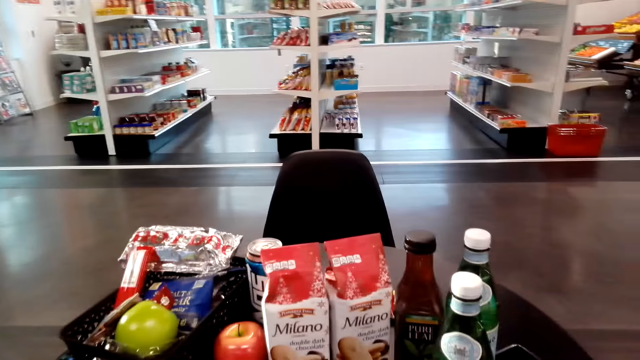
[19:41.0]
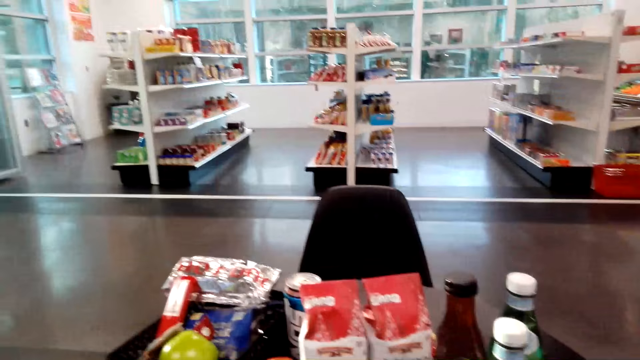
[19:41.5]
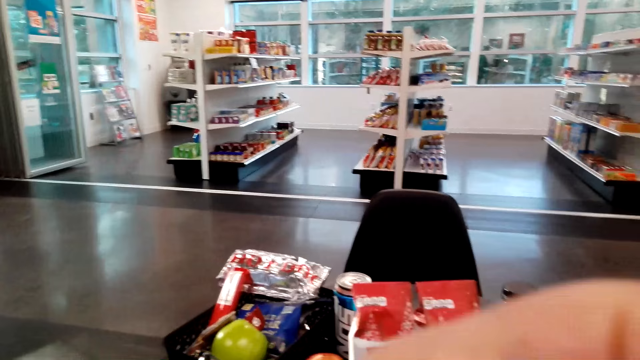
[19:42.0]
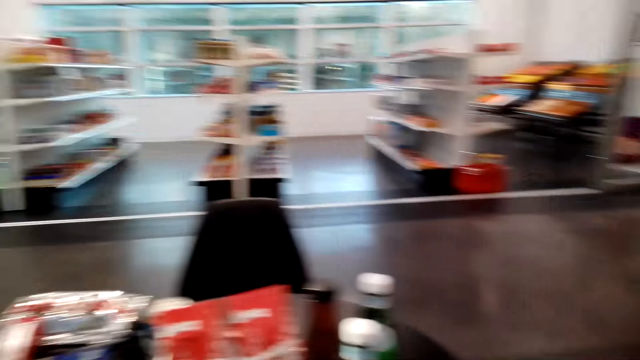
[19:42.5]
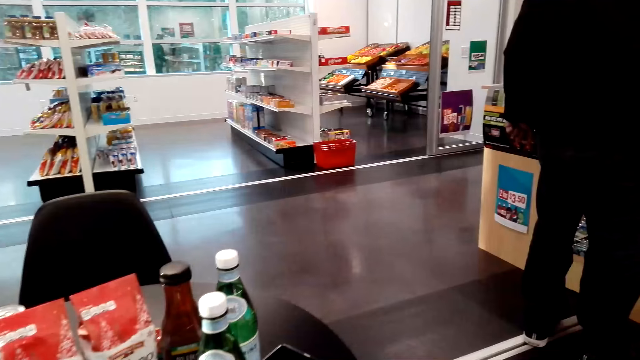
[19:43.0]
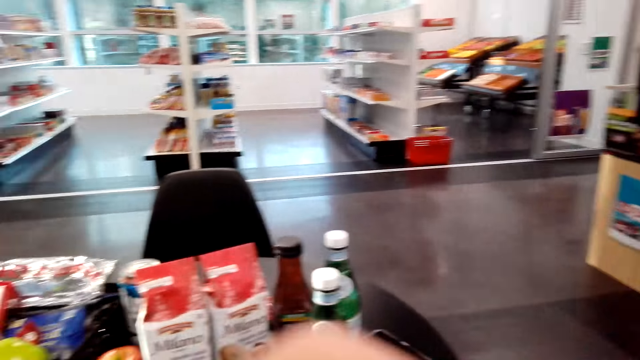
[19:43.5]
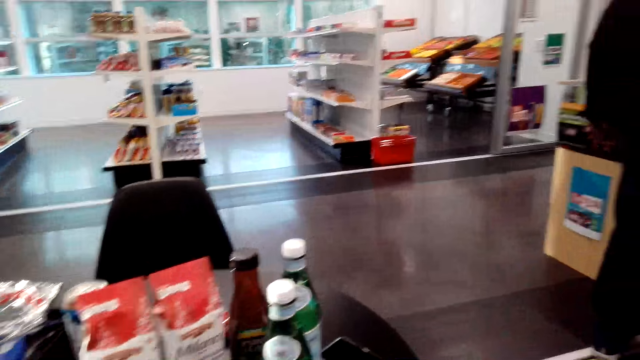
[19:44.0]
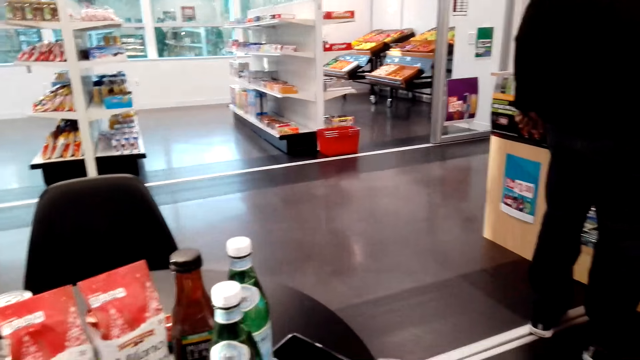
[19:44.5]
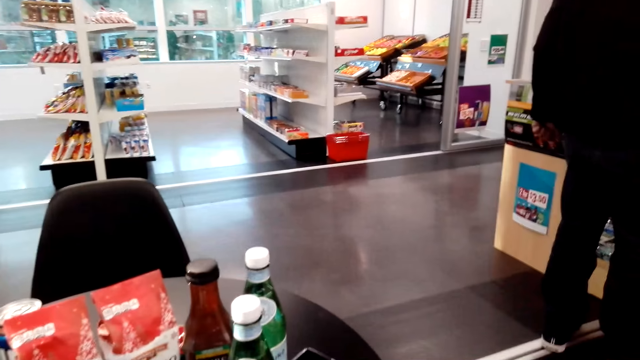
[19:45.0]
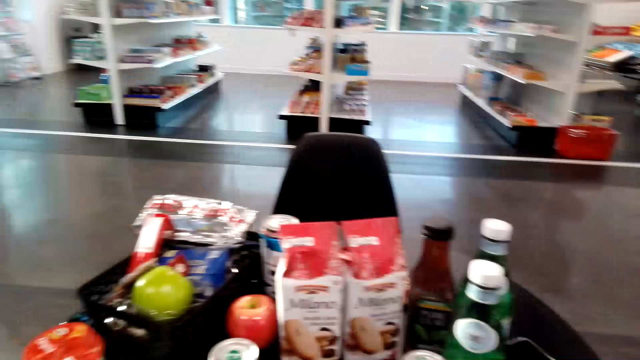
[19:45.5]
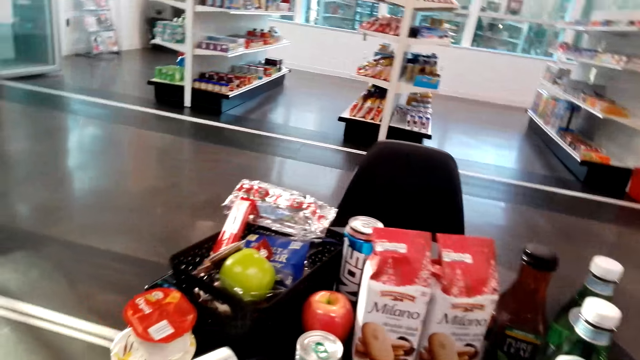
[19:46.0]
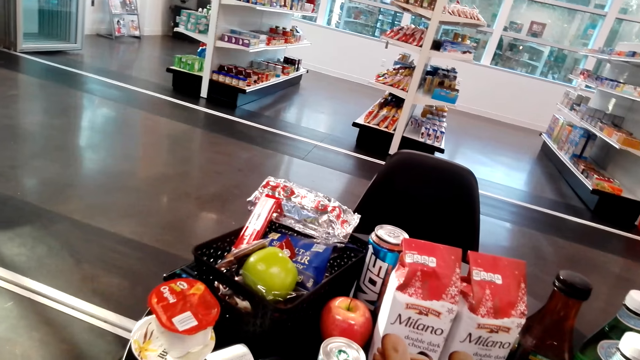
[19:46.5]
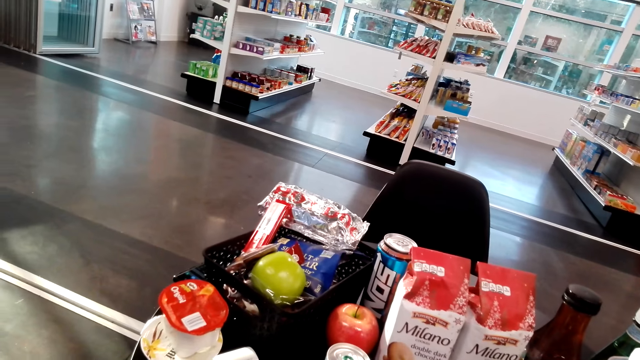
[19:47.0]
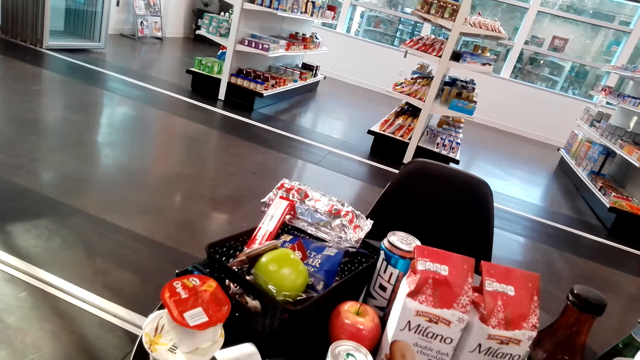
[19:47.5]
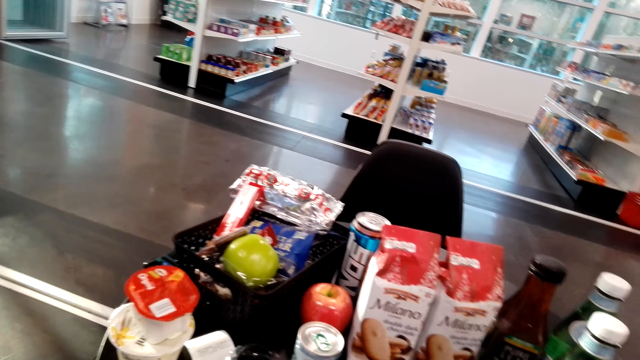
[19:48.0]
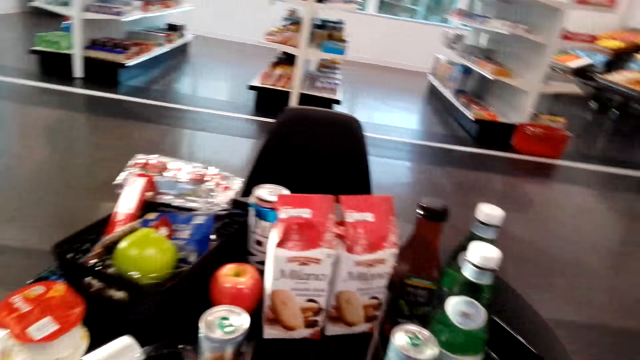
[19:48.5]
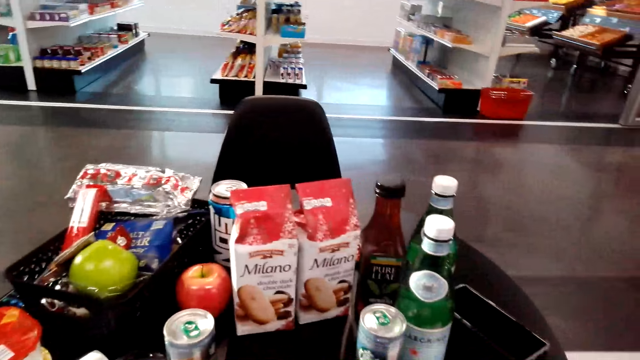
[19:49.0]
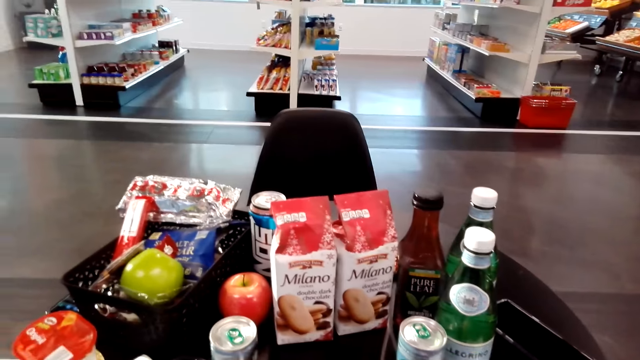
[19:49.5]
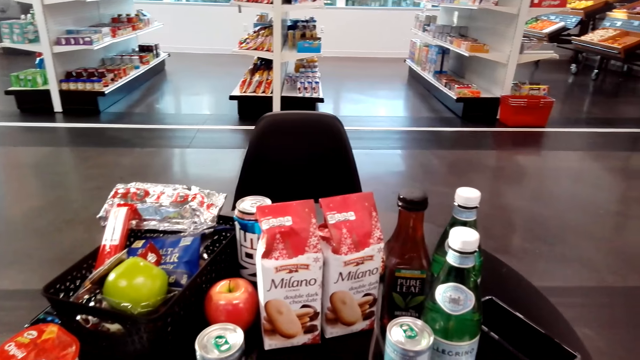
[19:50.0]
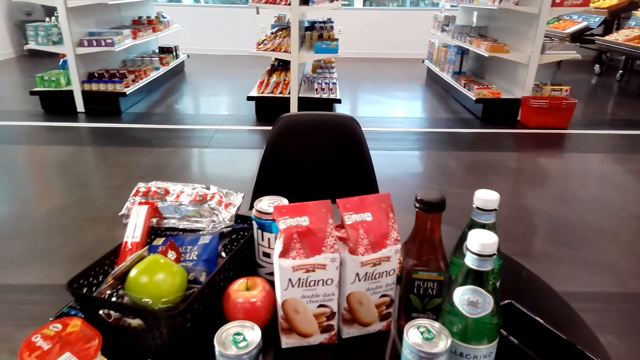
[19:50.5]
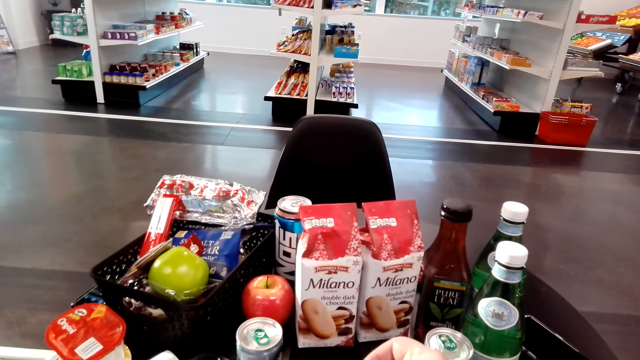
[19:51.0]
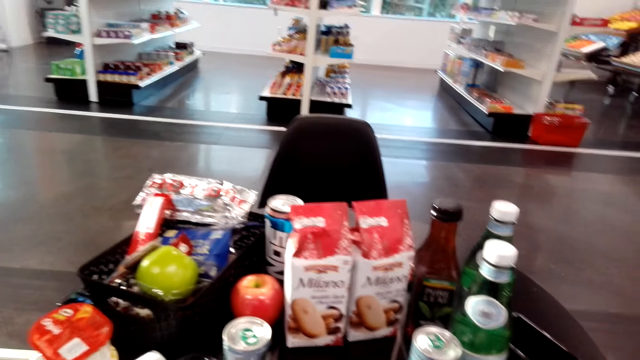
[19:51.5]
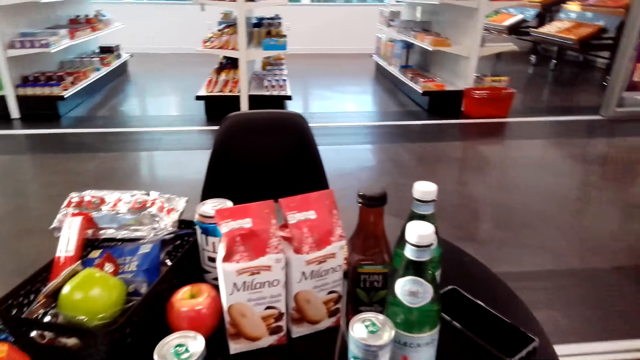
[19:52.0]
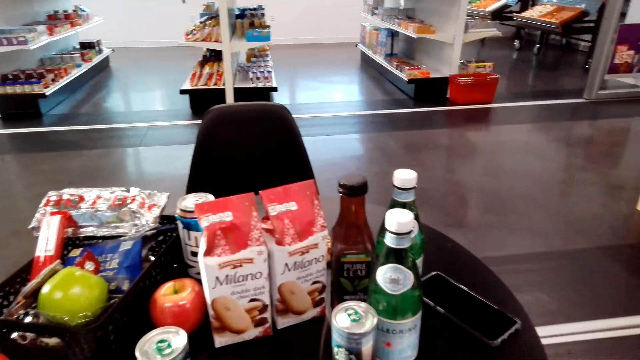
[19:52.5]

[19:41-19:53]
A man stands on the floor. The camera wearer sits on the chair on the floor.

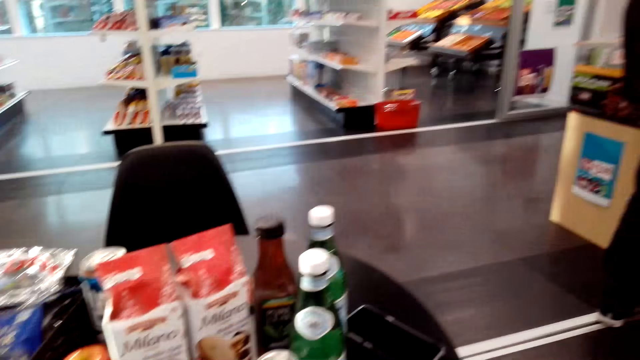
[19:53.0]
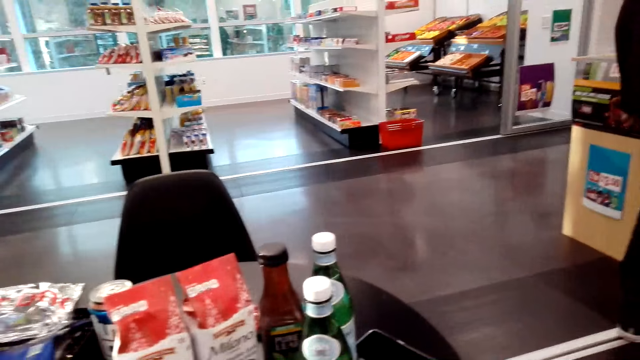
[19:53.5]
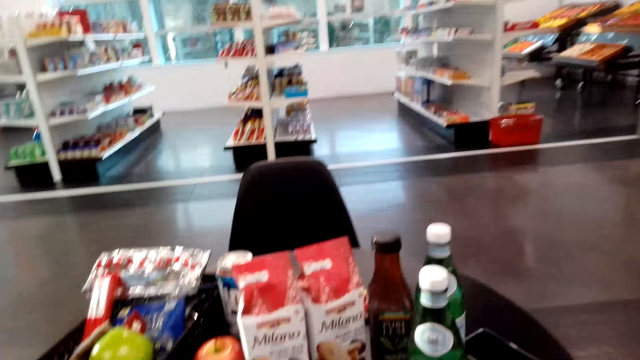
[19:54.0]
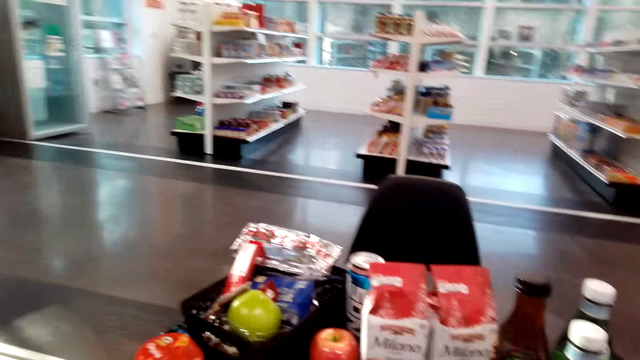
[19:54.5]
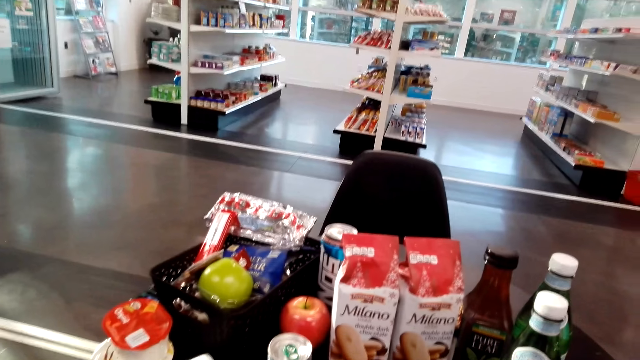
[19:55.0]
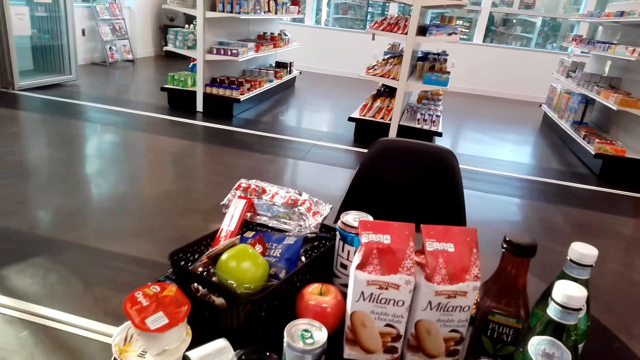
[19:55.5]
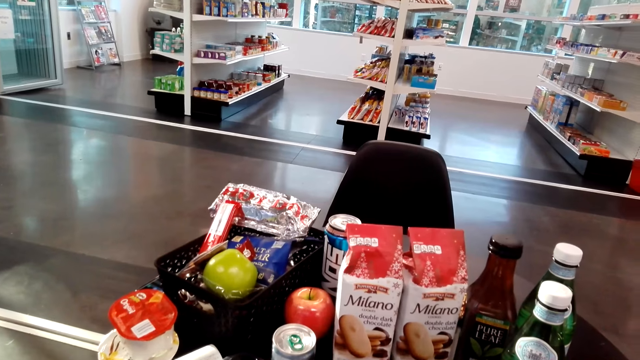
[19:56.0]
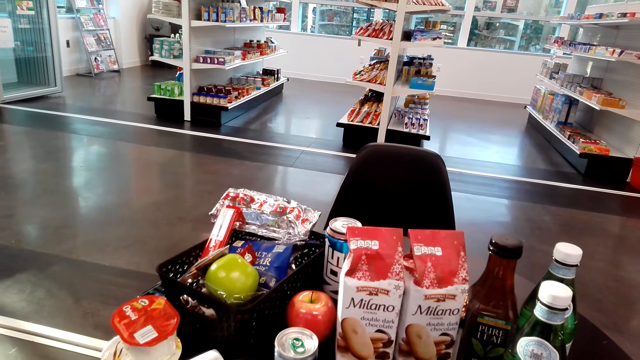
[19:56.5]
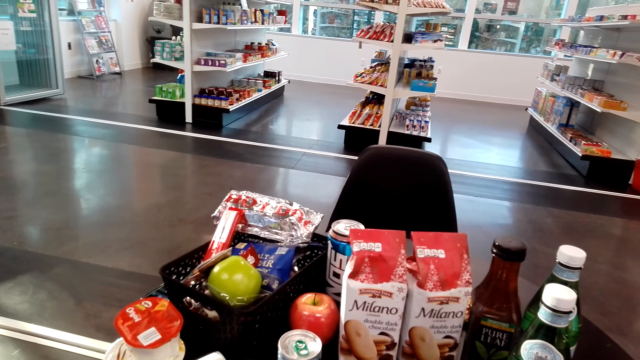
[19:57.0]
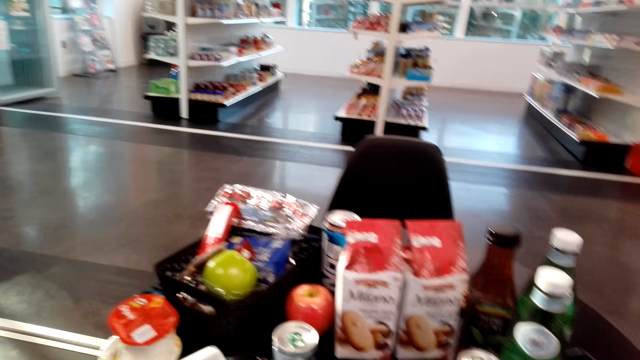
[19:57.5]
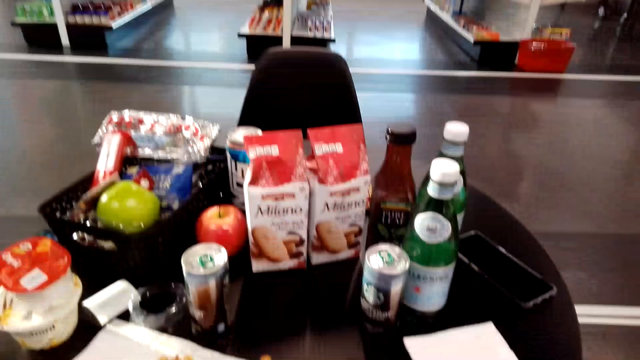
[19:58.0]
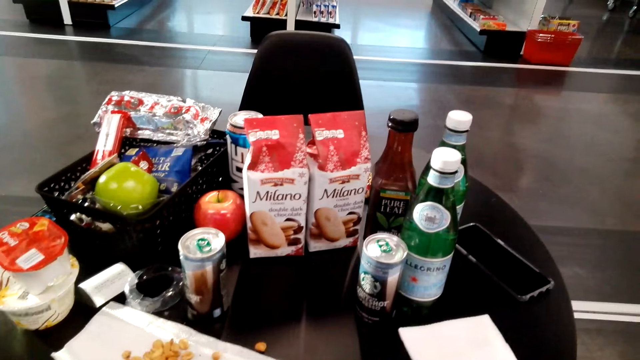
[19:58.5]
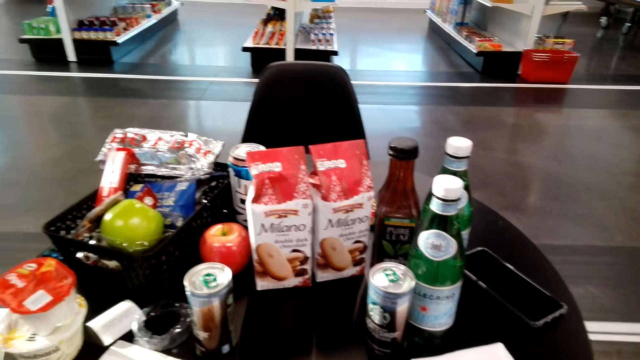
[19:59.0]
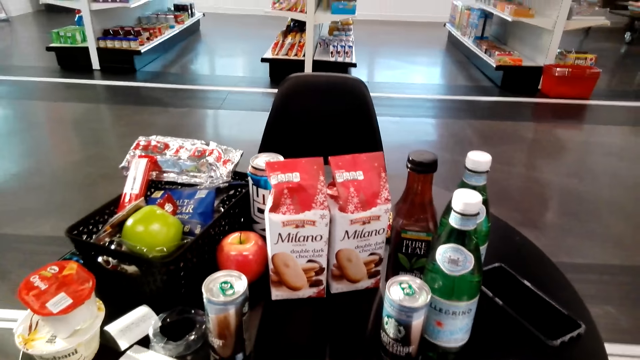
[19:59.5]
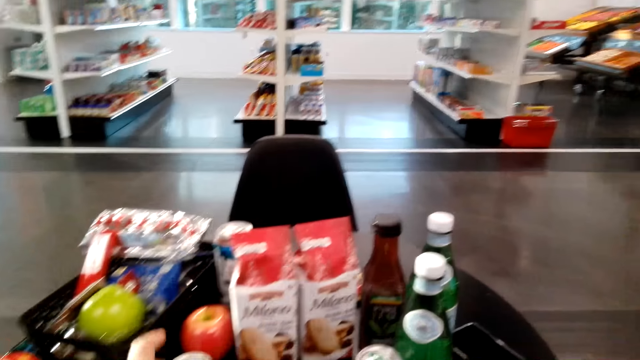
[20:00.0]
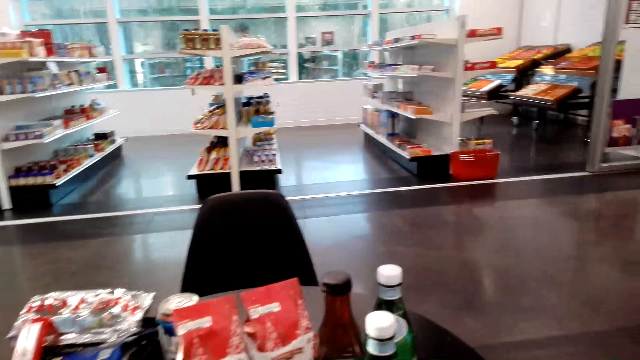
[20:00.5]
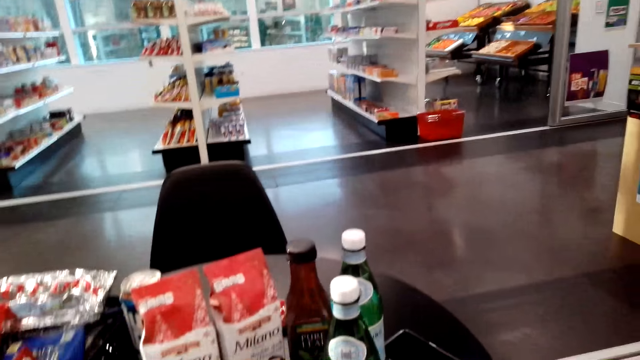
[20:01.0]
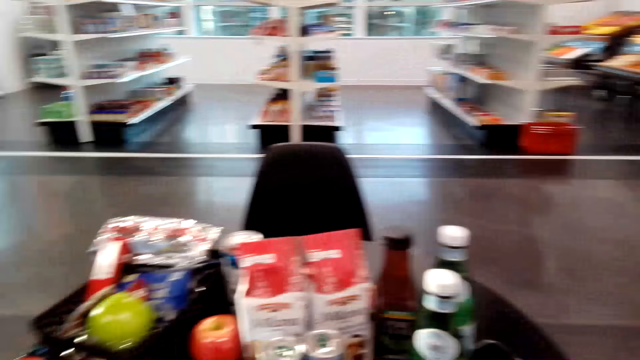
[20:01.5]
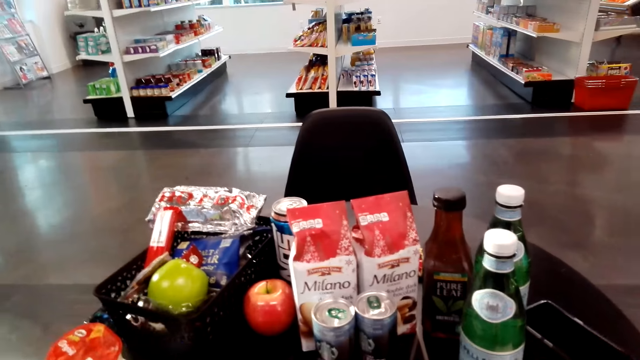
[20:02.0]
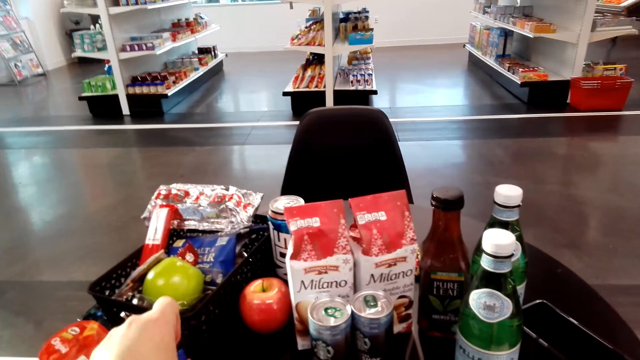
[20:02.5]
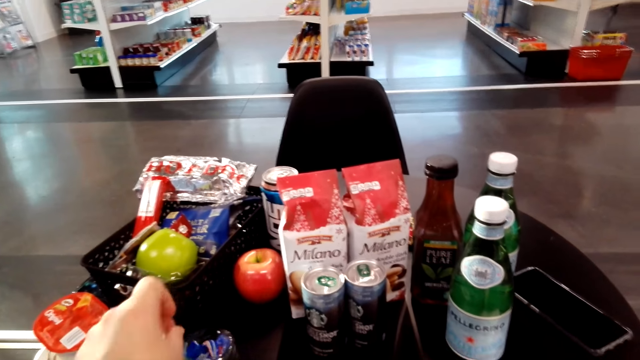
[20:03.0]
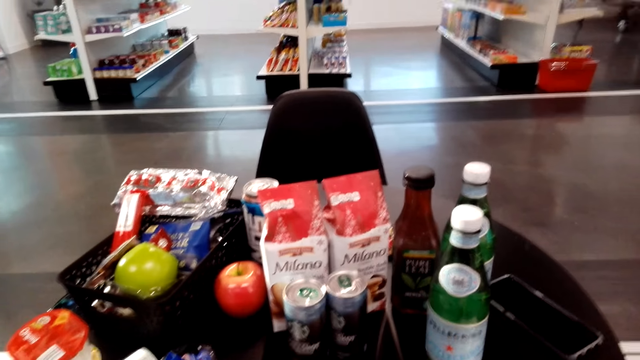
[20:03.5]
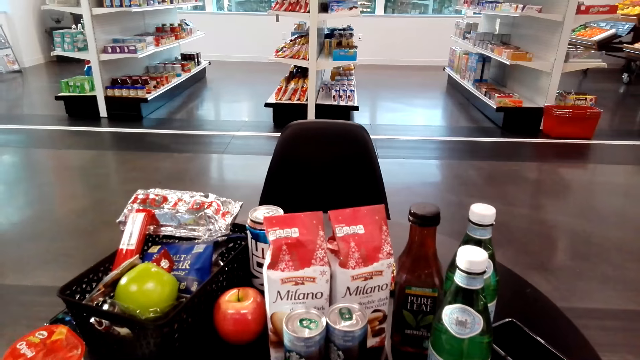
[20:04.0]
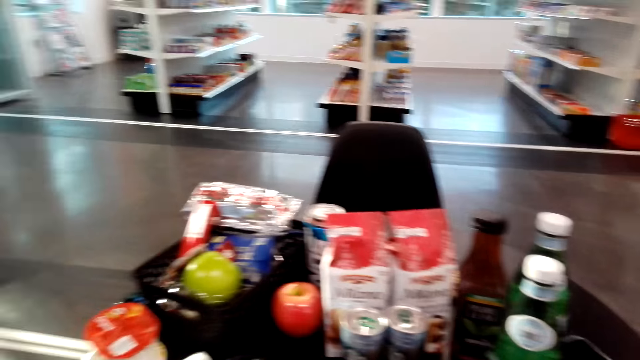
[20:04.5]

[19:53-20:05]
The camera wearer picks up a snack.
